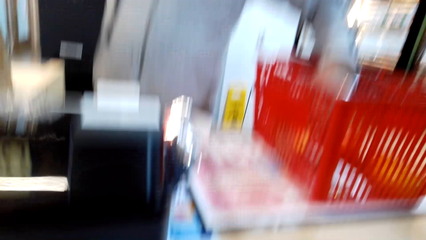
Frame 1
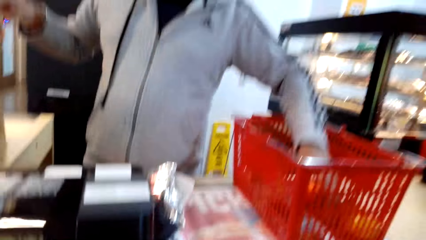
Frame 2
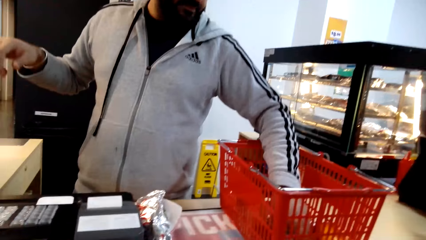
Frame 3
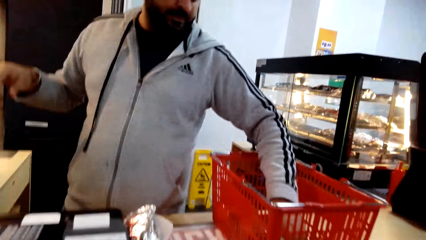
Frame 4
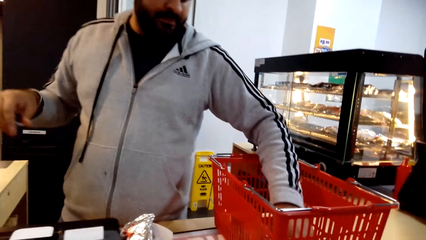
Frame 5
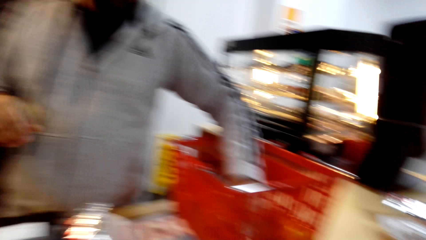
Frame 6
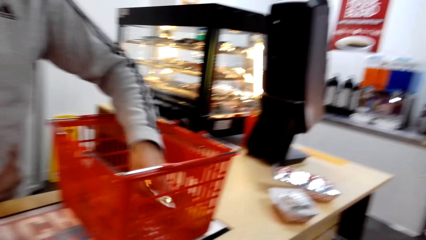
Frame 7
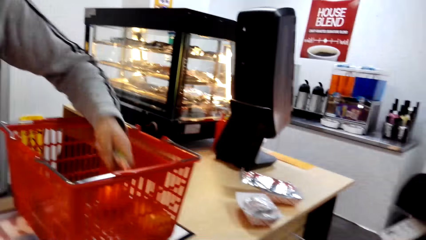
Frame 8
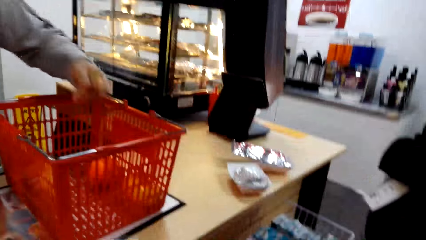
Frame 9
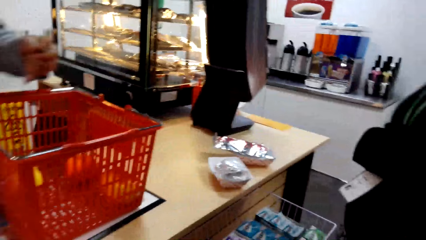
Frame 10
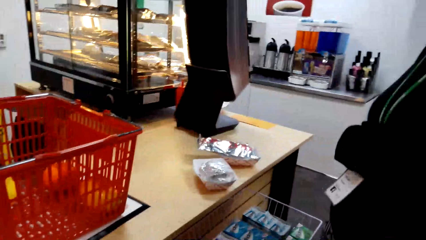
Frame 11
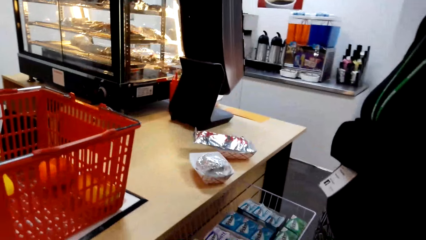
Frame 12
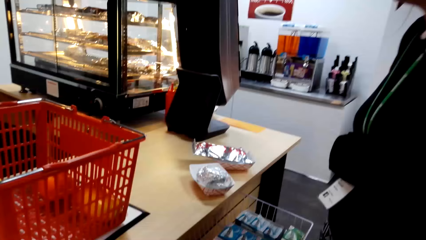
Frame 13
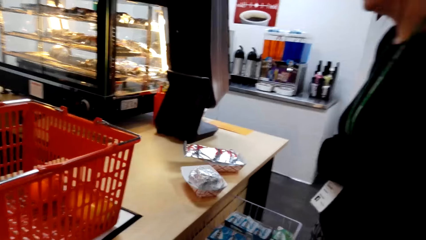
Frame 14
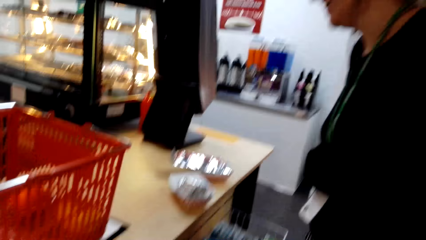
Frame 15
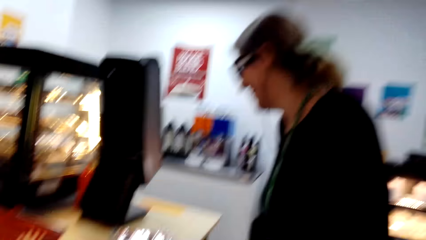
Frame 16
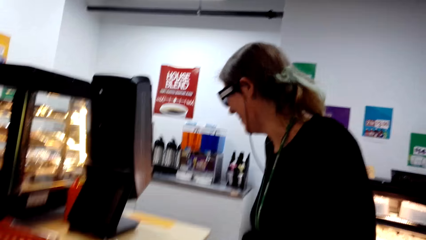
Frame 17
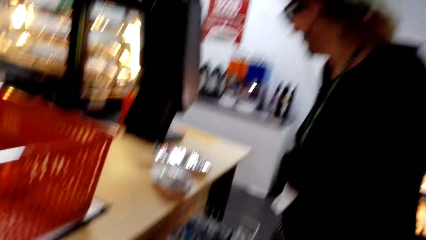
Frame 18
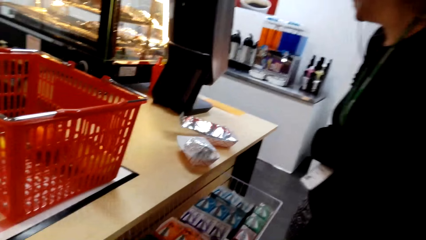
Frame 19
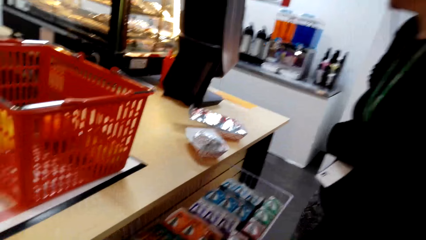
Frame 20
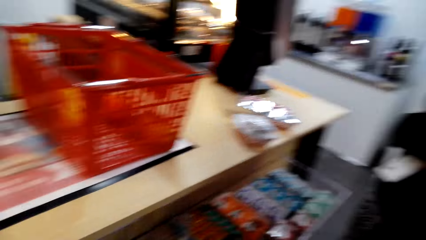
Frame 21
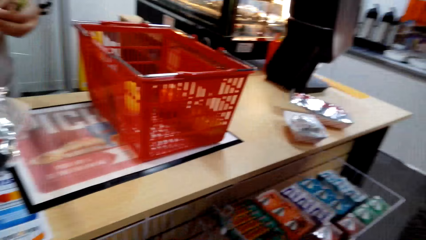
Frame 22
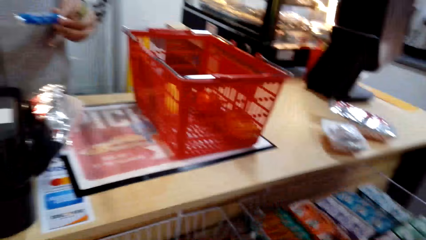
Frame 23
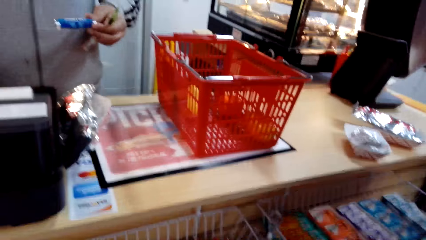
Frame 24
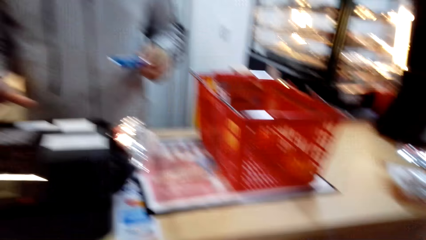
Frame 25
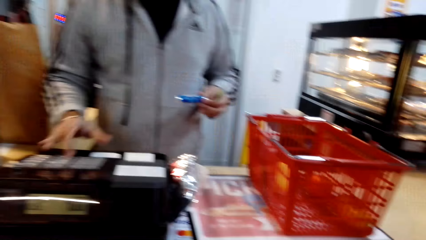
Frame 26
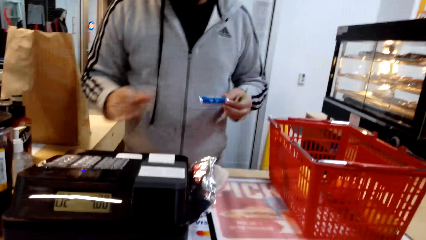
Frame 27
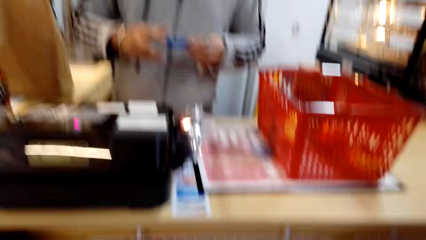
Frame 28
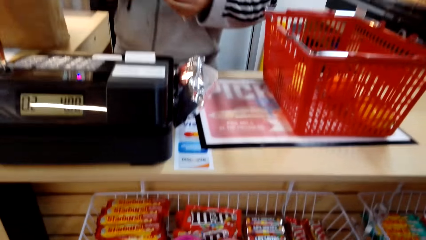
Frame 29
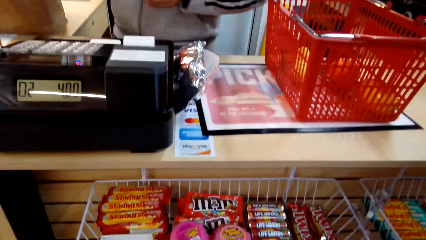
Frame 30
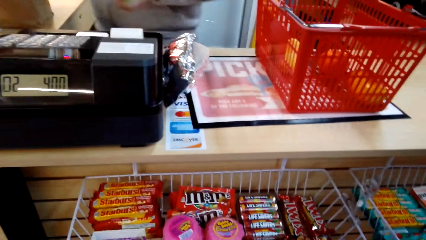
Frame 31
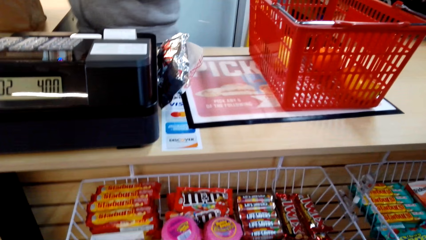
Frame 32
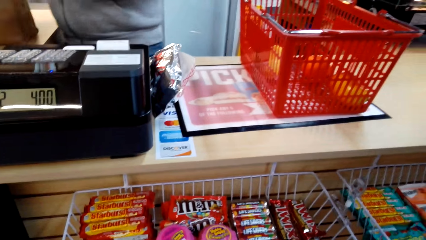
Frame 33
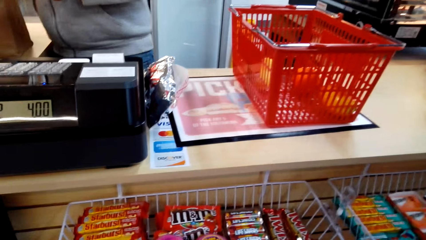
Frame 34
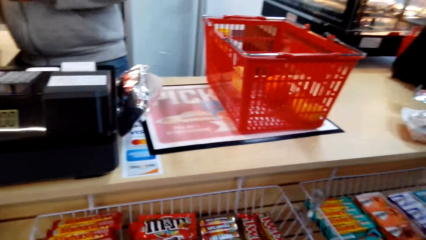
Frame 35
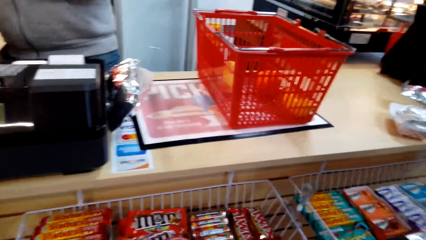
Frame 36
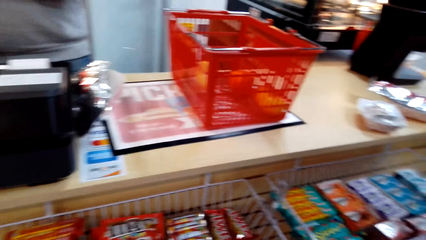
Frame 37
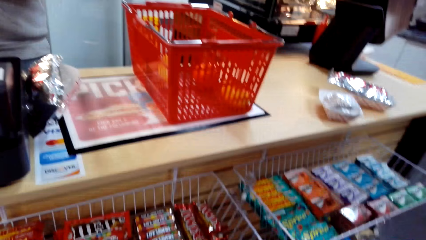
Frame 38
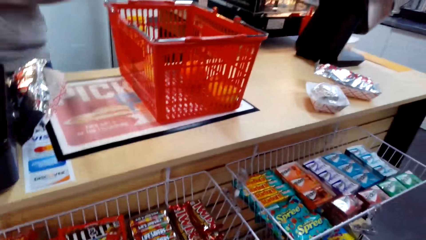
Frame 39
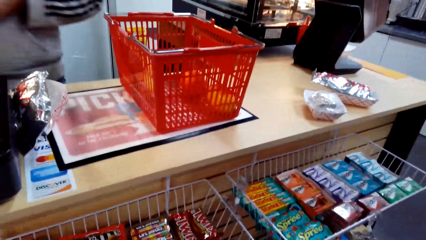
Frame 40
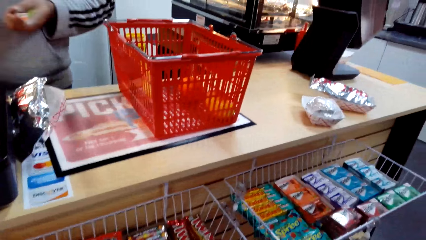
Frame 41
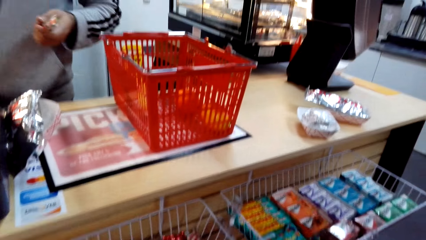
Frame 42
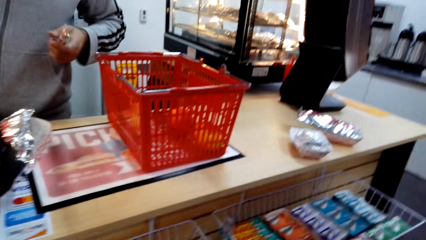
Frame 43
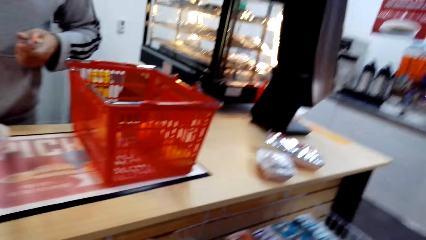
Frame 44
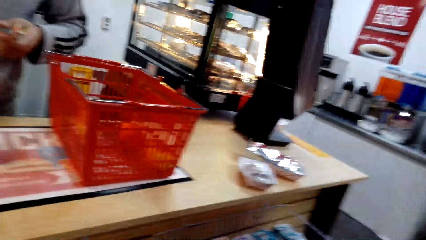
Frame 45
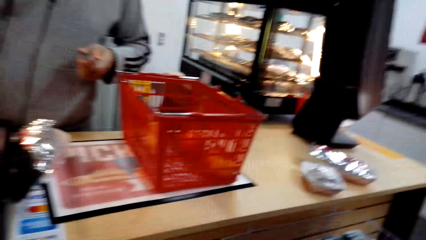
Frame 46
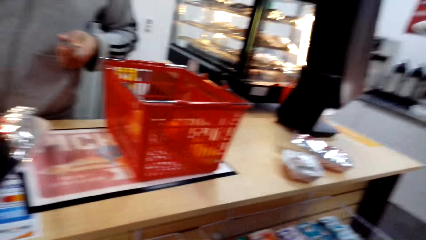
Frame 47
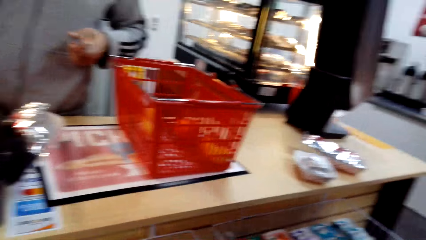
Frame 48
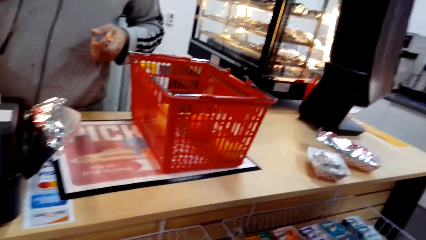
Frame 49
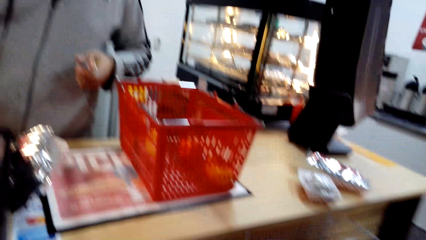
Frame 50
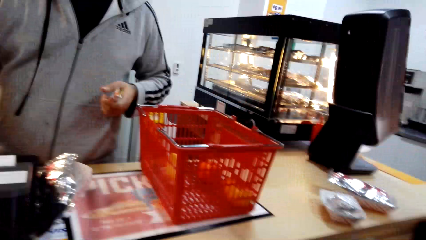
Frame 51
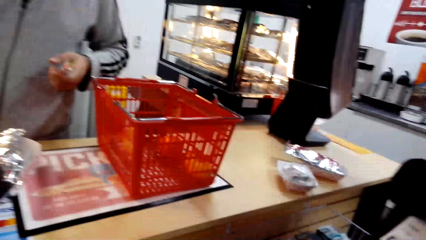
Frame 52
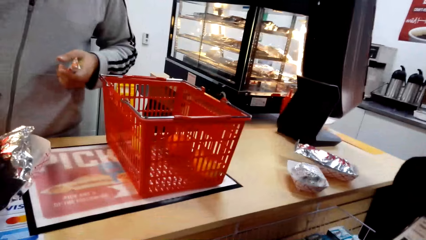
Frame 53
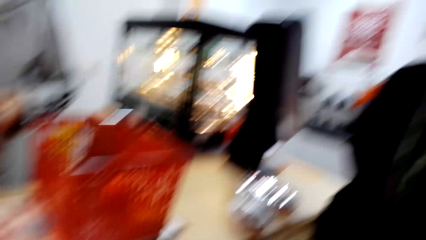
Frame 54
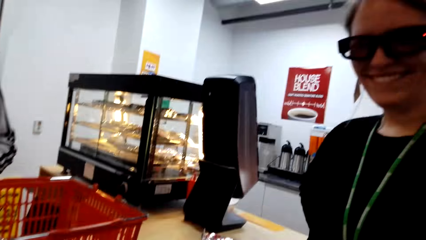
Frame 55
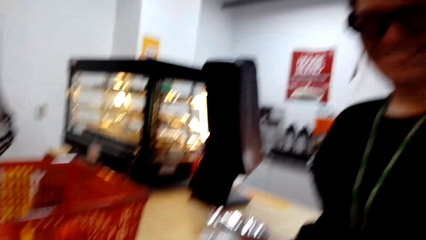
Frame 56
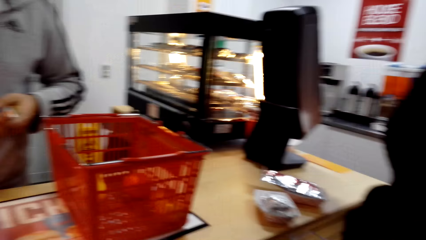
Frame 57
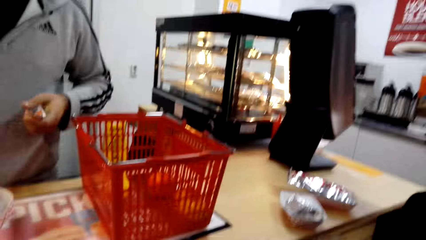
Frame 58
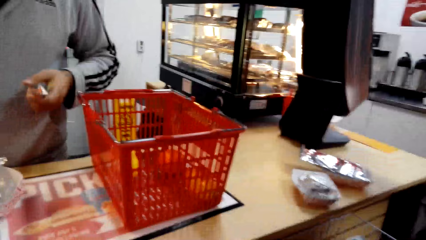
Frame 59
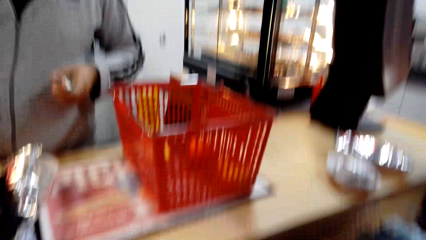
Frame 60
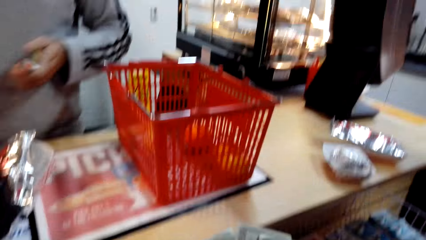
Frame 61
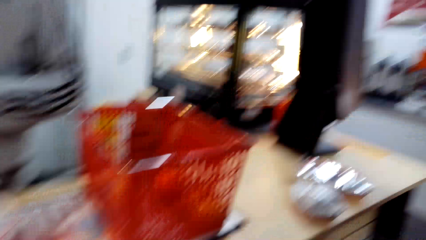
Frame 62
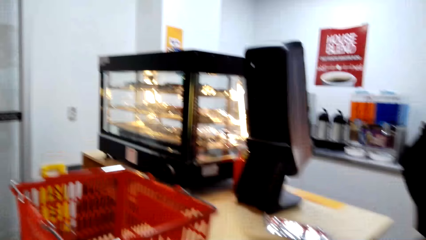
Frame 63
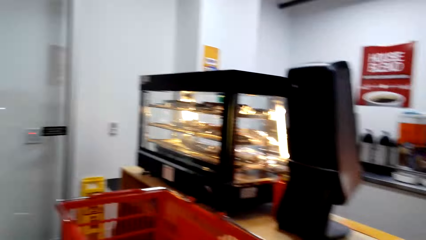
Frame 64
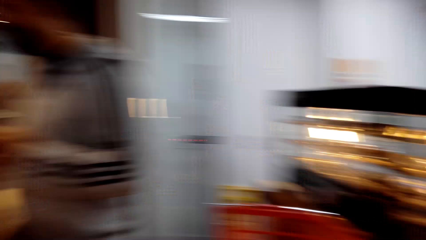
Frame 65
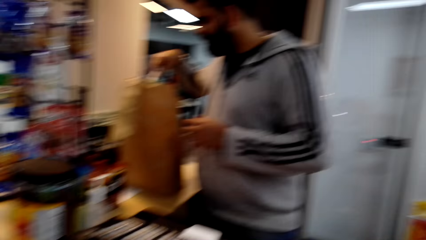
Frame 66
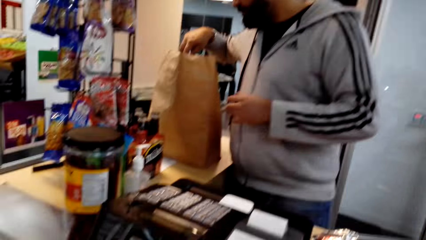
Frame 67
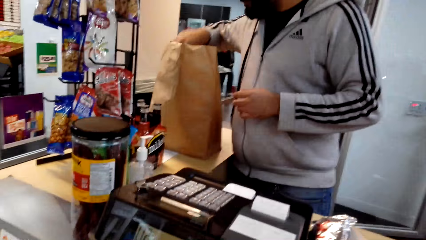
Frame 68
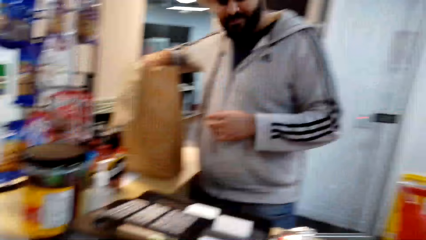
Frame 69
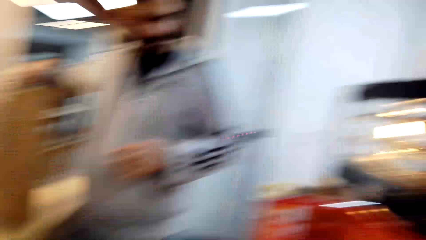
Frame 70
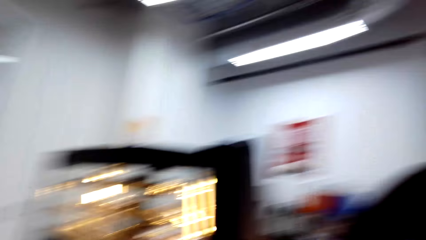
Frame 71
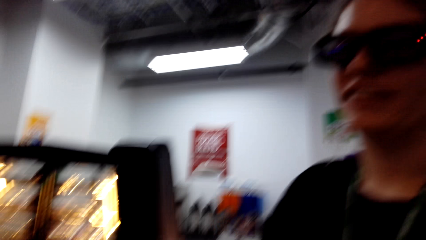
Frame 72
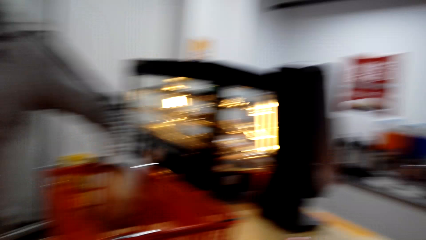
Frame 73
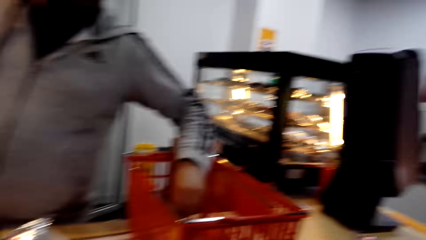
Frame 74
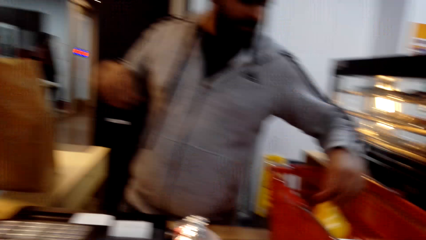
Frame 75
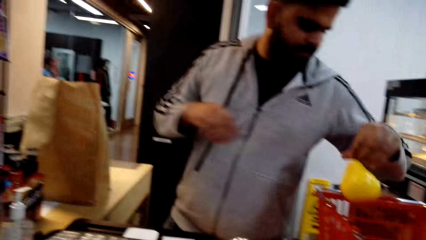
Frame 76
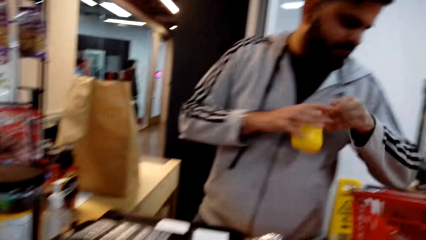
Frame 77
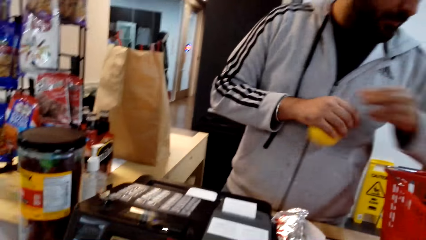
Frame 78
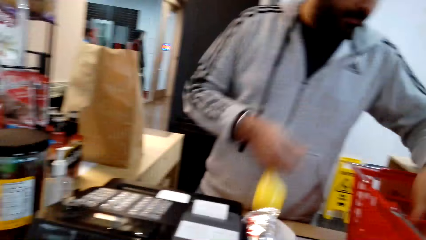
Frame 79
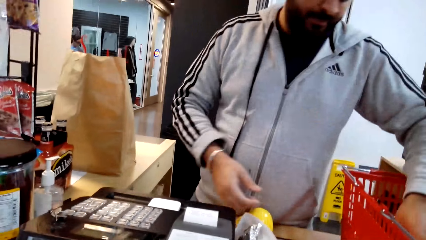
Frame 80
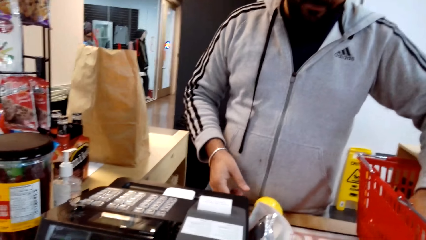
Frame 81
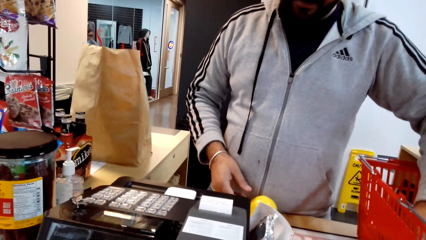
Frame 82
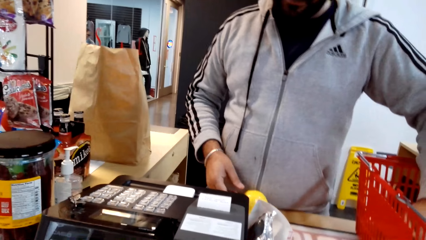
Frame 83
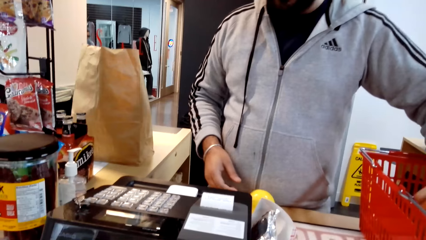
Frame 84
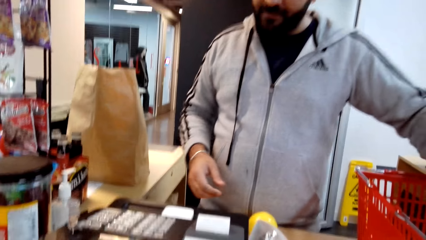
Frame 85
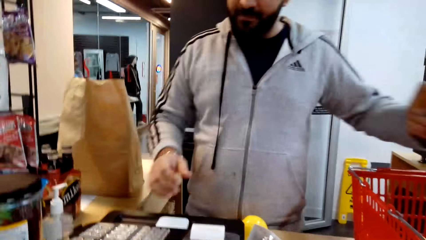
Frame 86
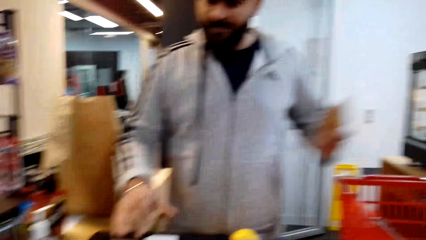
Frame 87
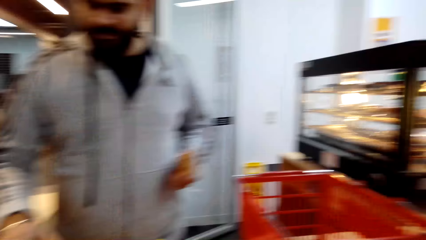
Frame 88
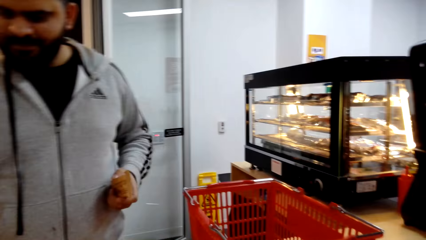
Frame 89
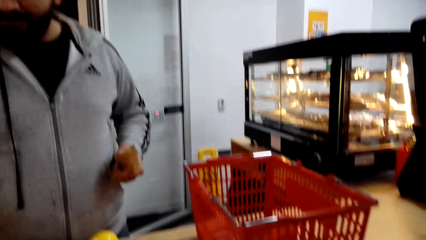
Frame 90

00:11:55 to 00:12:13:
A man picks up an item and presses the machine. The camera wearer interacts with a woman. The man packs items and takes items.
